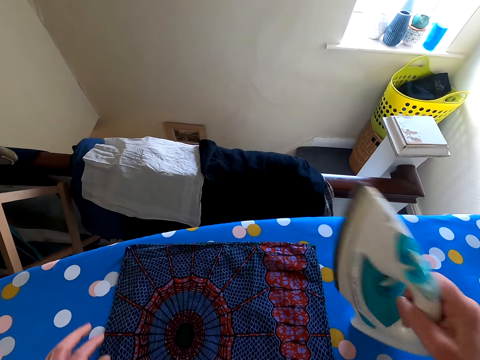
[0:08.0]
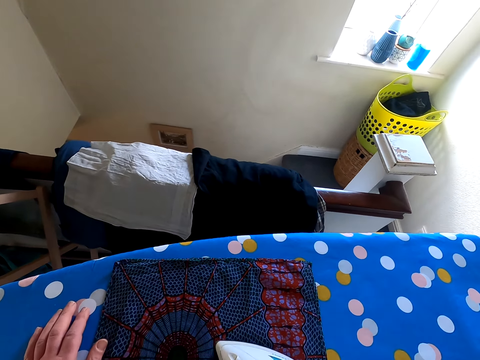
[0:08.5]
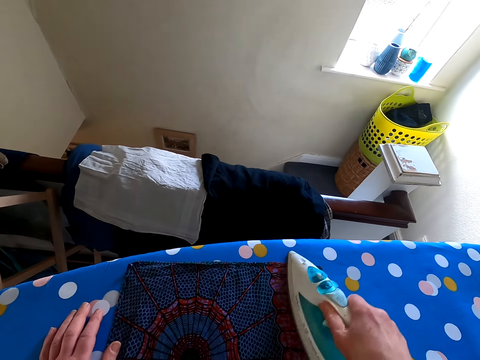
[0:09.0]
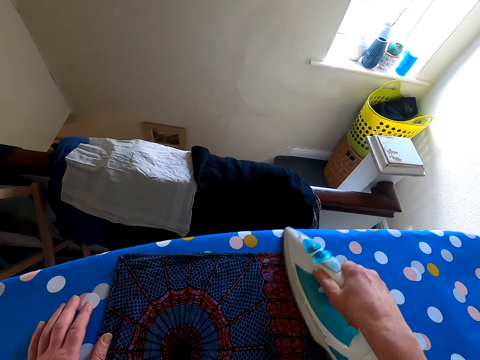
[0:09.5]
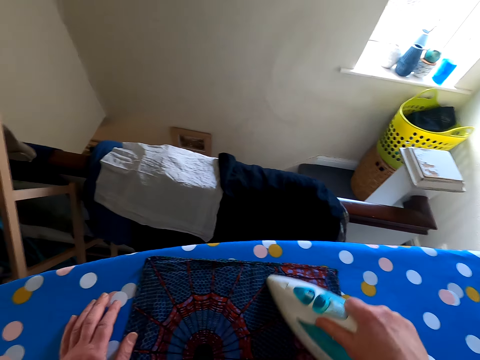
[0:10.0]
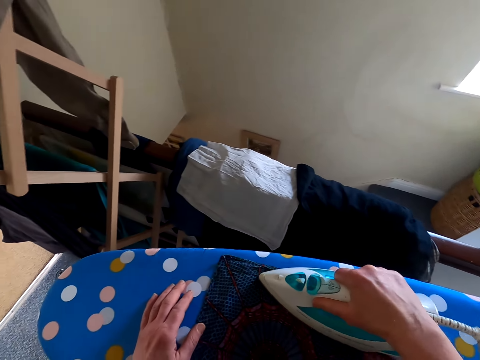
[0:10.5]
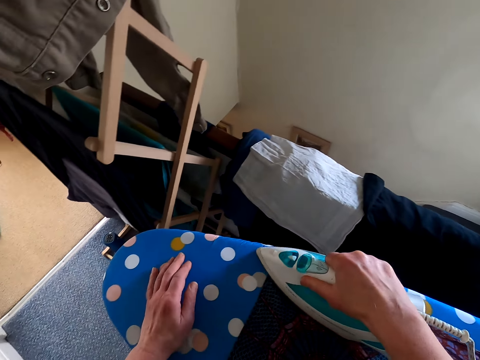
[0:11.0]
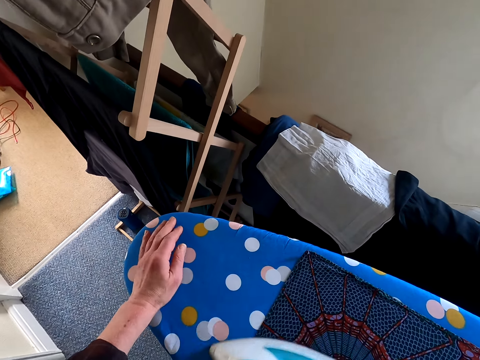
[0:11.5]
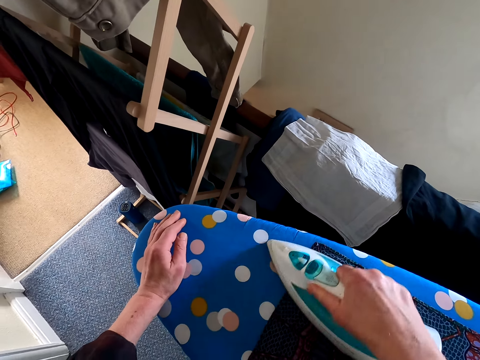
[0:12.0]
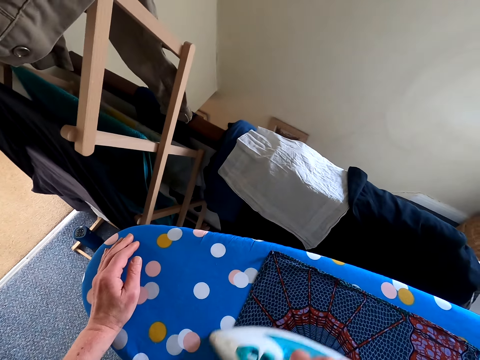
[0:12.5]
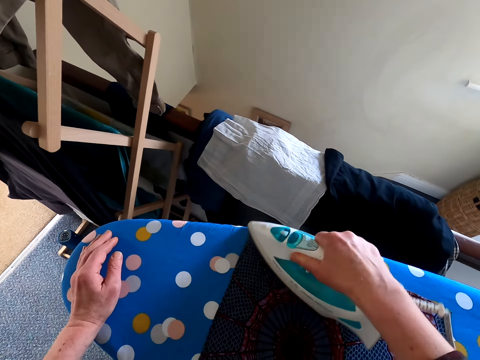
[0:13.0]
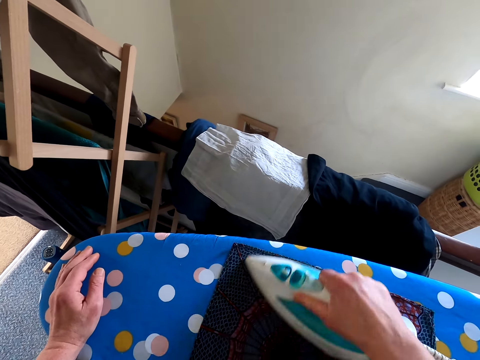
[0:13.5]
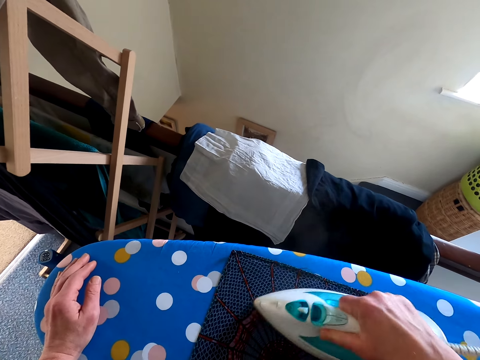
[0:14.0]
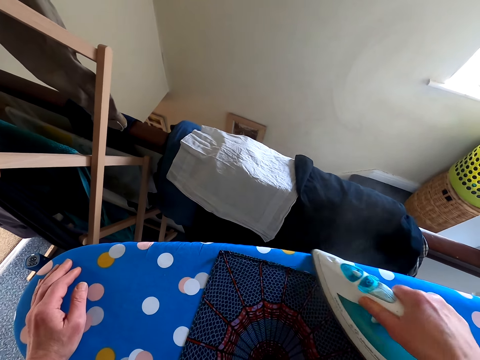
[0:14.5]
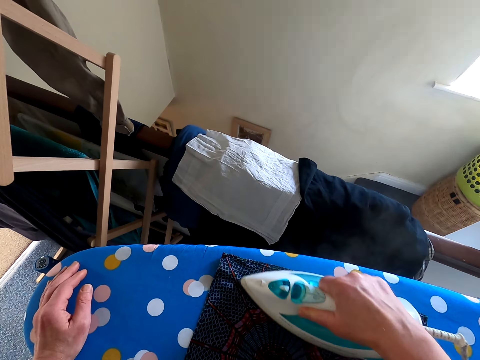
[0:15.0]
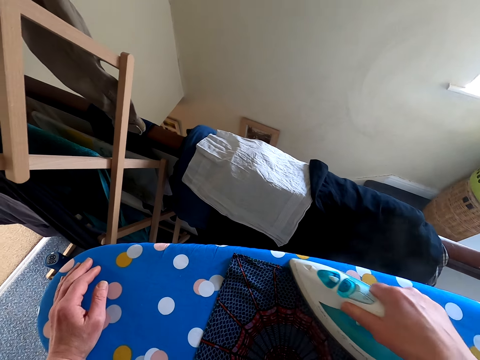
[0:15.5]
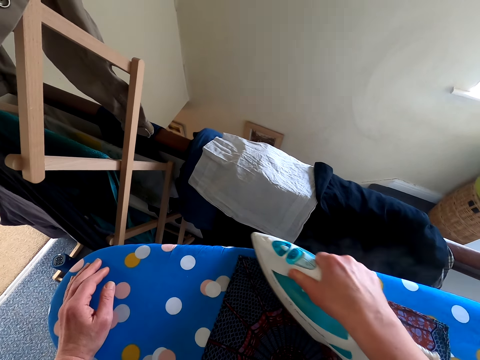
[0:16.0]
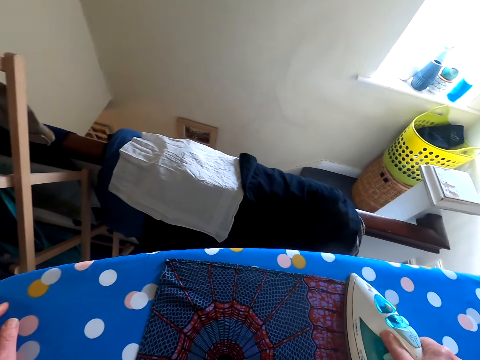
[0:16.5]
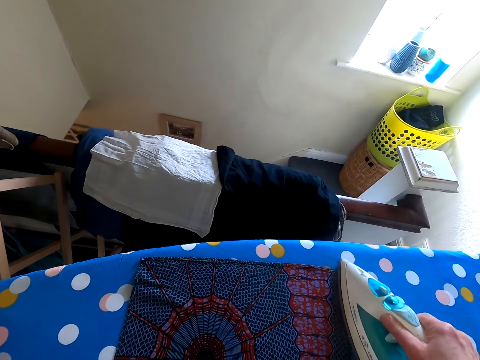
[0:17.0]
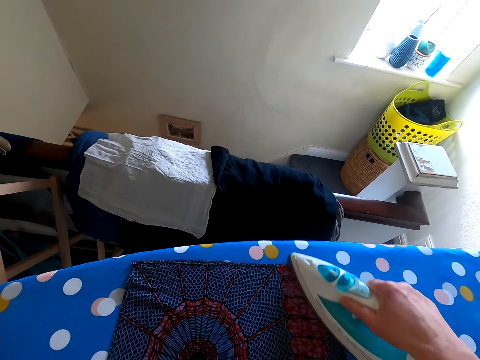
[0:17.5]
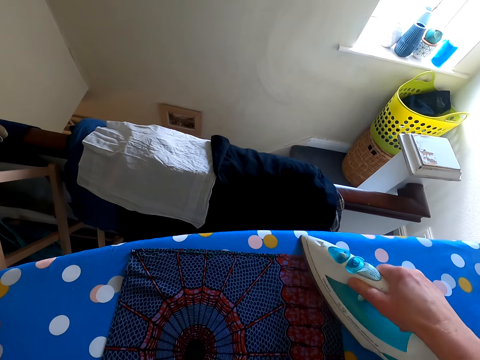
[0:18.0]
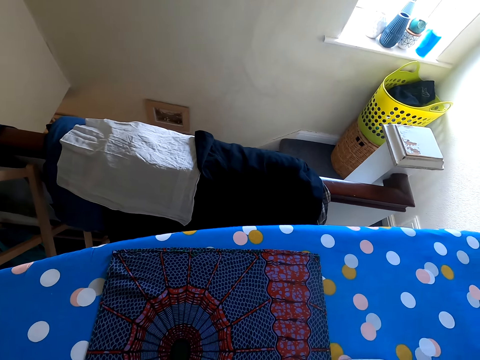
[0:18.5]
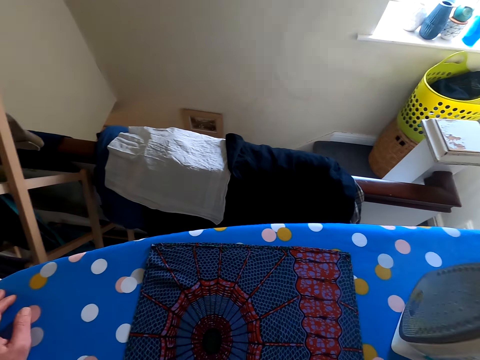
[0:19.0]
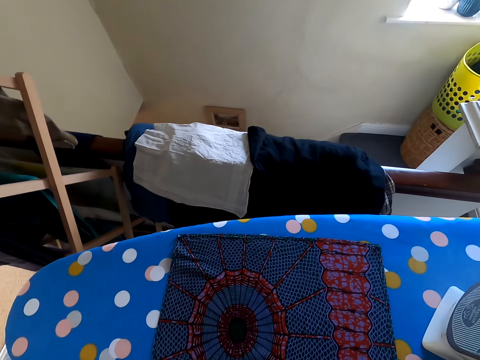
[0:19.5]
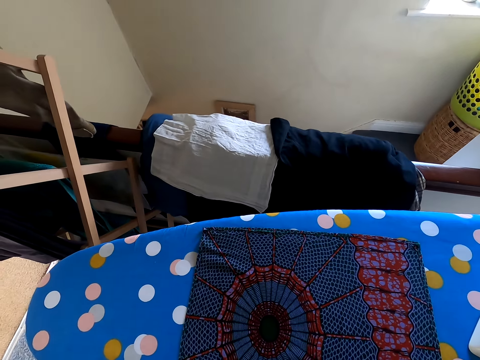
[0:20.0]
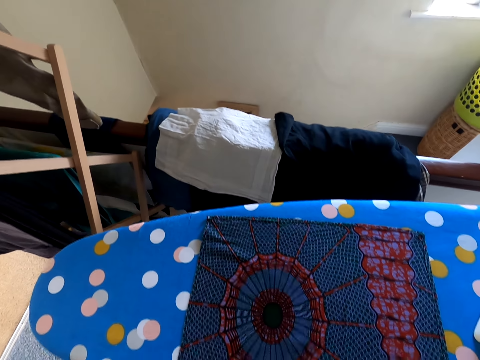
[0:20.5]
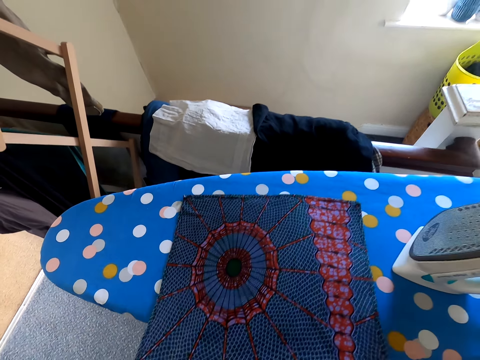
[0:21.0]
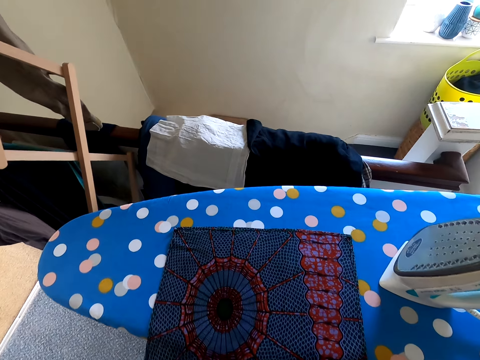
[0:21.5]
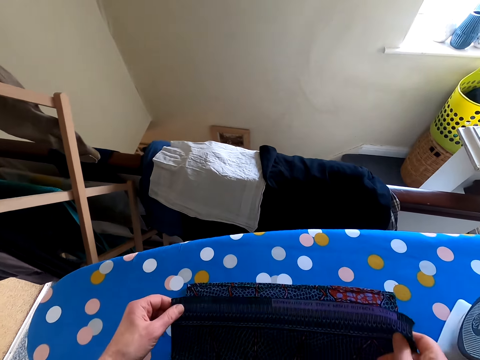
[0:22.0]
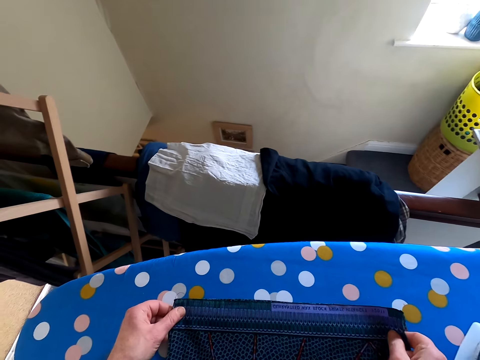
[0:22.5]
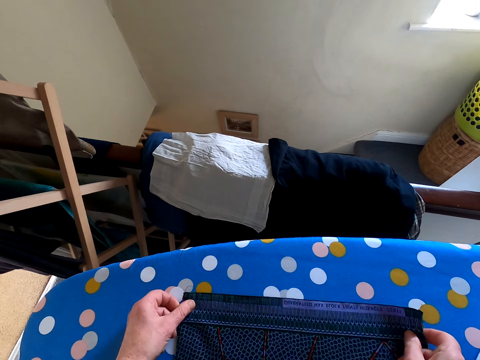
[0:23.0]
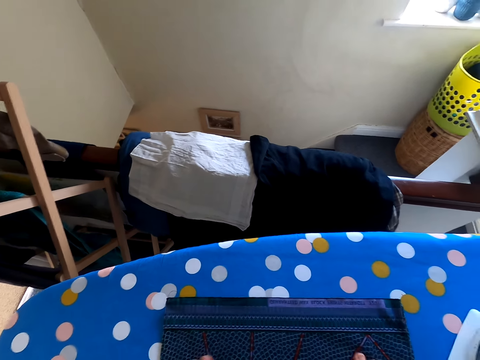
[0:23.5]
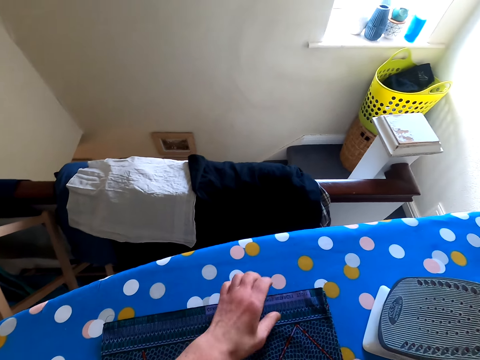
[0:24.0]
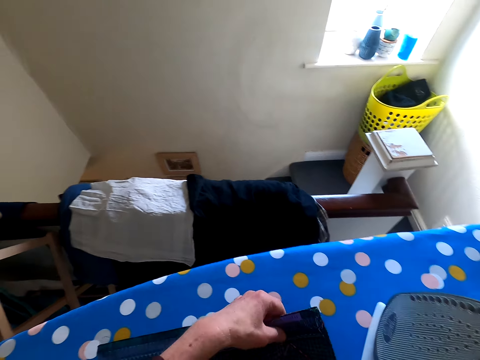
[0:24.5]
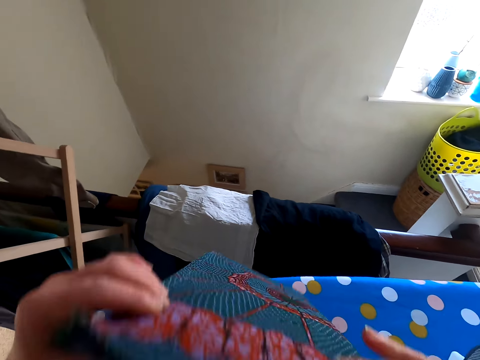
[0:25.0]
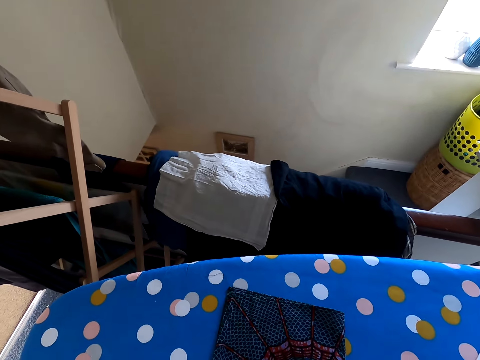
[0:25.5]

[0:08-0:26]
The camera wearer irons the handkerchief. They put the iron down, touch the handkerchief, fold the handkerchief and touch the handkerchief.

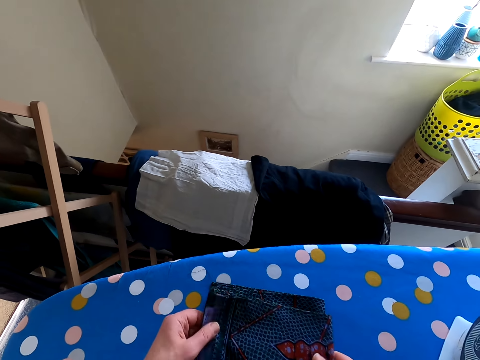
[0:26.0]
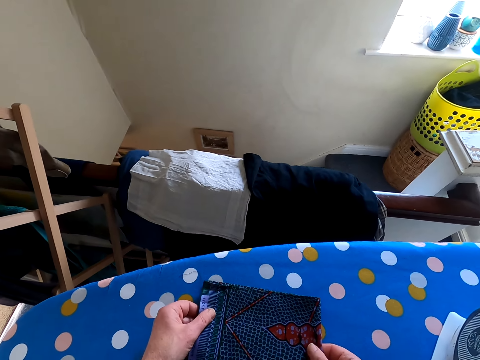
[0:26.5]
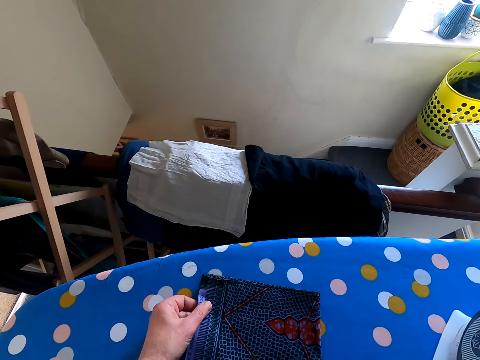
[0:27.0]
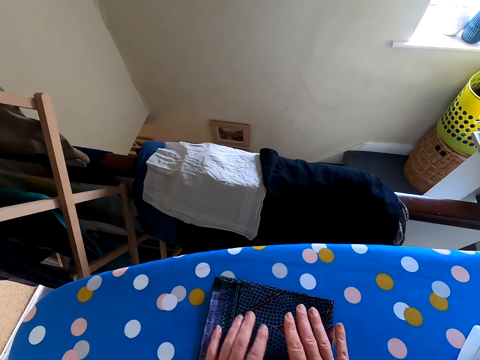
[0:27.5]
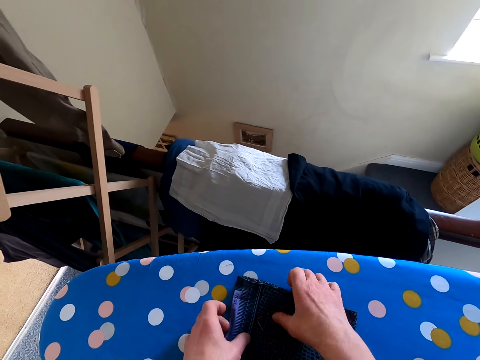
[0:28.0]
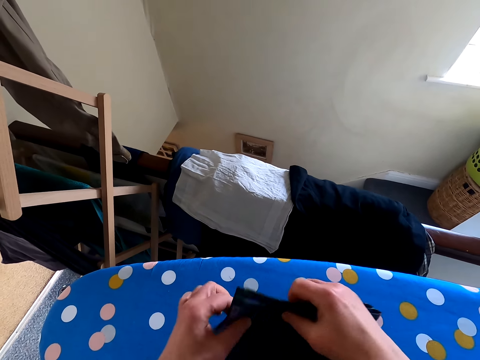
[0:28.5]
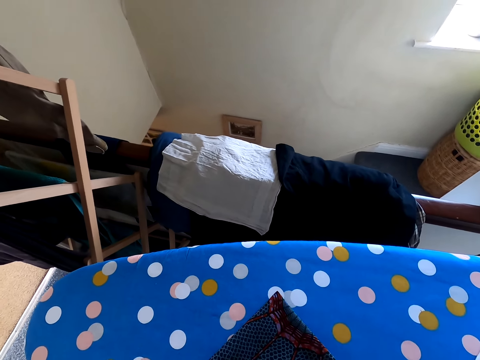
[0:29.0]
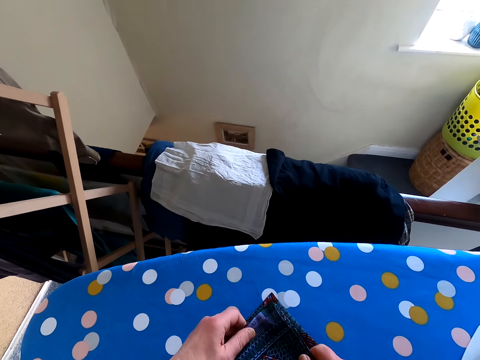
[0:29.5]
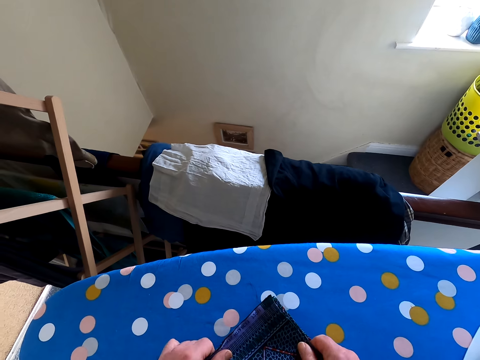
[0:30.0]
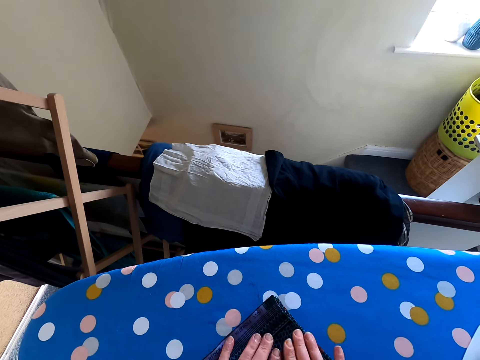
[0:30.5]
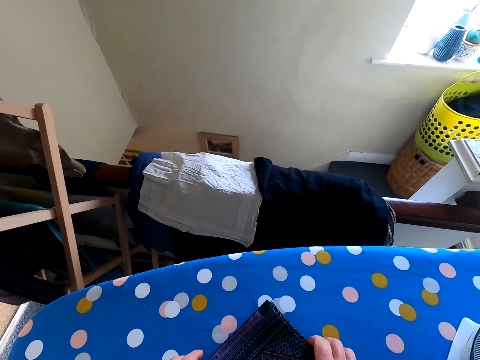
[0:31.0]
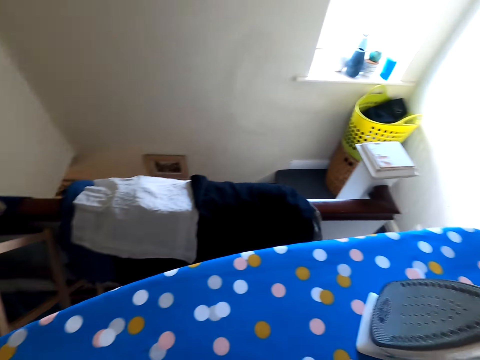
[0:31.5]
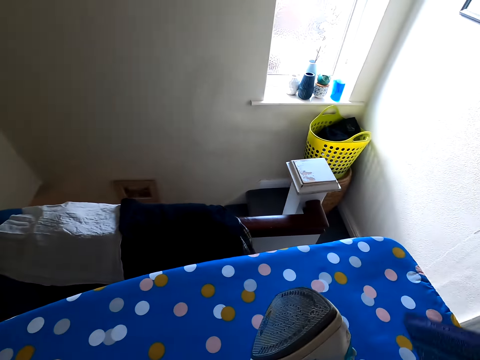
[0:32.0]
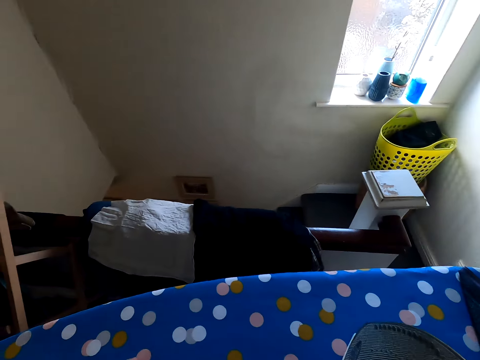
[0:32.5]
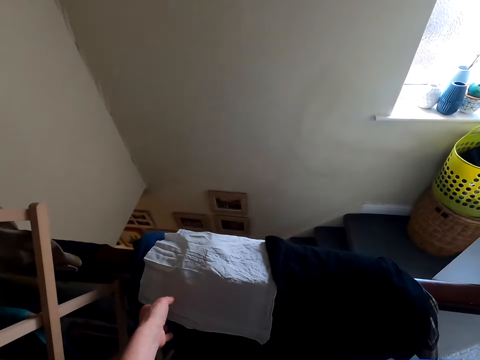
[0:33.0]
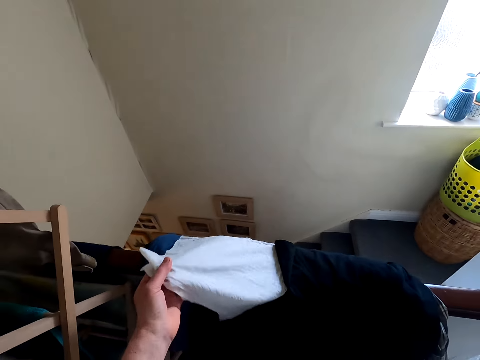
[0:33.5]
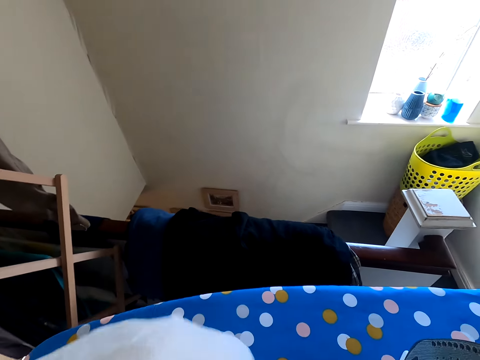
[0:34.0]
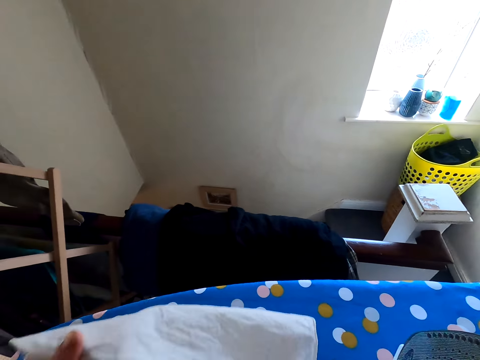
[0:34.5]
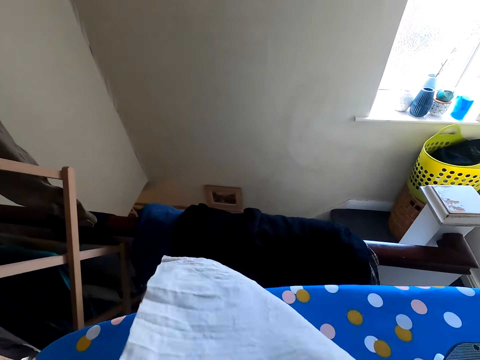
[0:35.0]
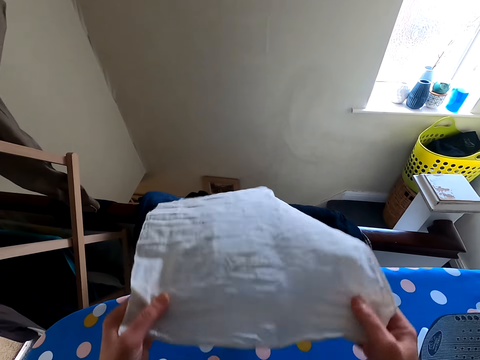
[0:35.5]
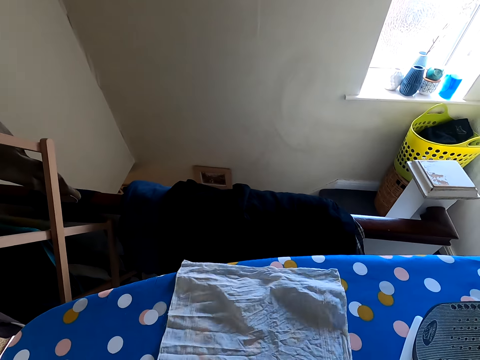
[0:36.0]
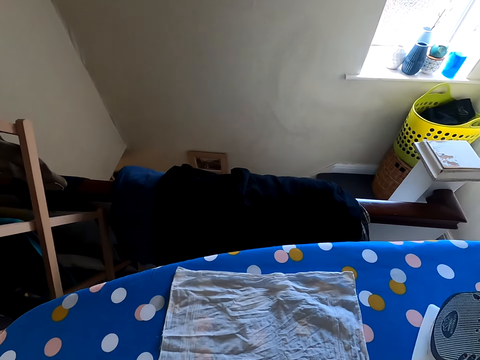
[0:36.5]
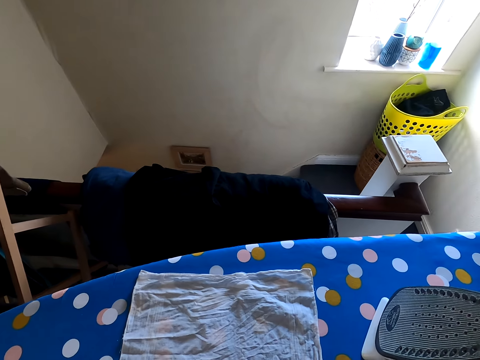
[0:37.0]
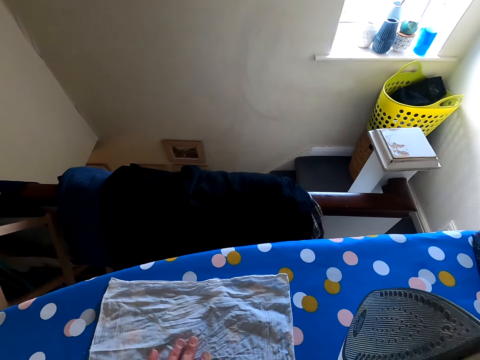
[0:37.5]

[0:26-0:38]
The camera wearer puts the handkerchief on the iron table. They take a handkerchief, touch the handkerchief and put the handkerchief on the table.
